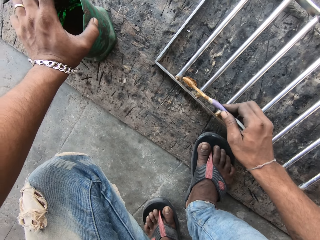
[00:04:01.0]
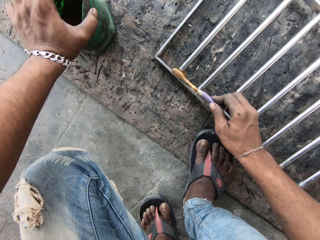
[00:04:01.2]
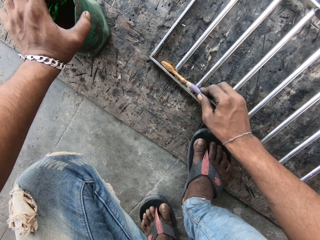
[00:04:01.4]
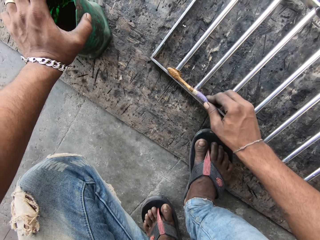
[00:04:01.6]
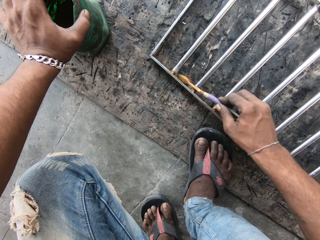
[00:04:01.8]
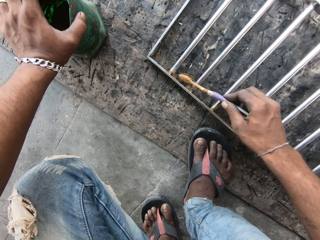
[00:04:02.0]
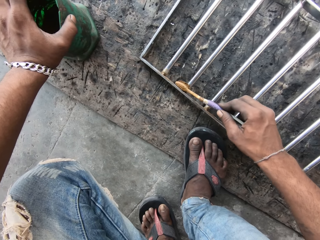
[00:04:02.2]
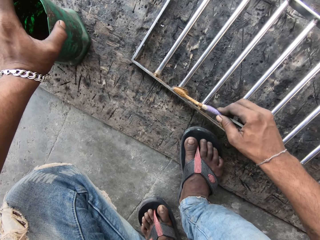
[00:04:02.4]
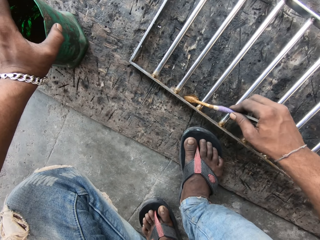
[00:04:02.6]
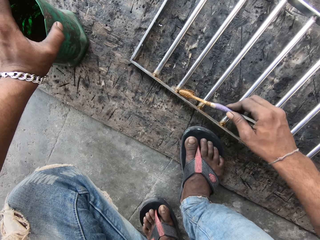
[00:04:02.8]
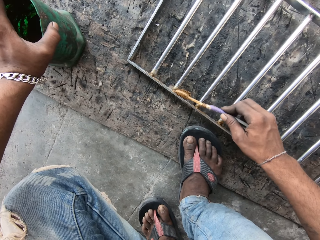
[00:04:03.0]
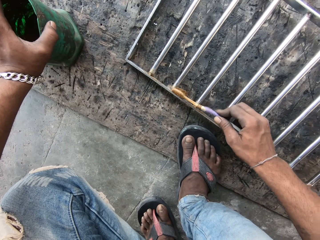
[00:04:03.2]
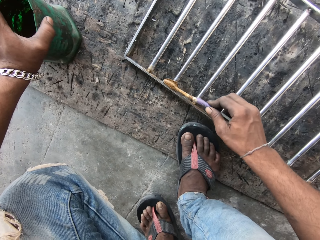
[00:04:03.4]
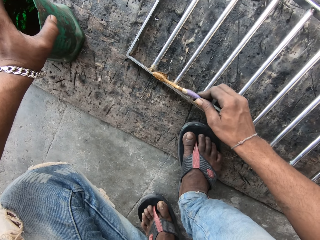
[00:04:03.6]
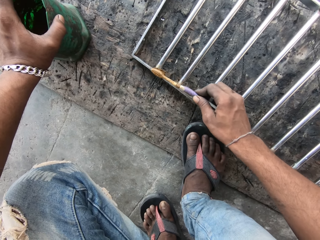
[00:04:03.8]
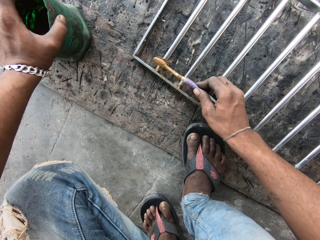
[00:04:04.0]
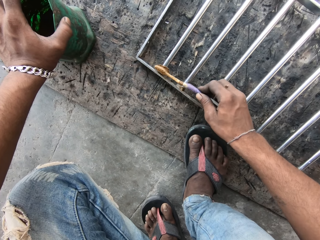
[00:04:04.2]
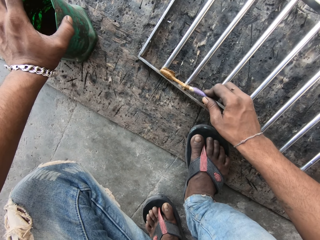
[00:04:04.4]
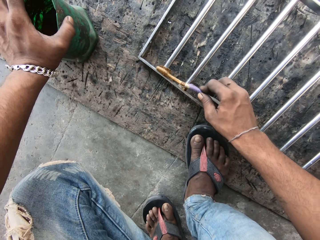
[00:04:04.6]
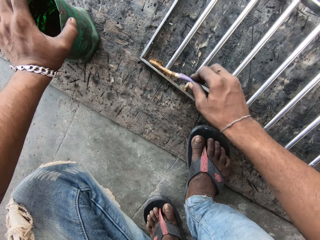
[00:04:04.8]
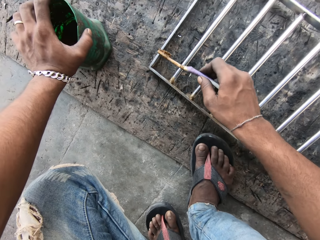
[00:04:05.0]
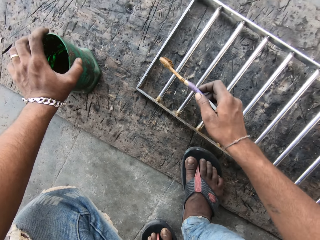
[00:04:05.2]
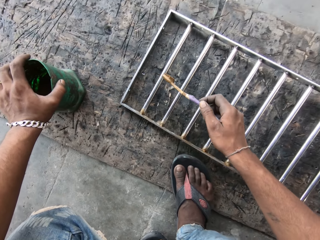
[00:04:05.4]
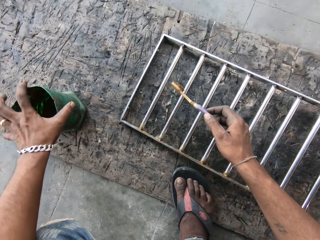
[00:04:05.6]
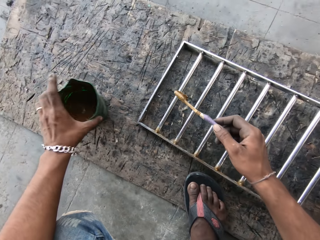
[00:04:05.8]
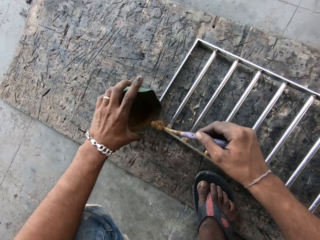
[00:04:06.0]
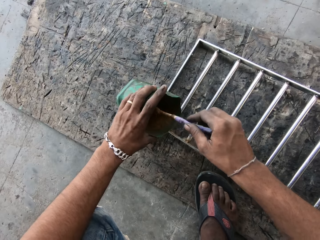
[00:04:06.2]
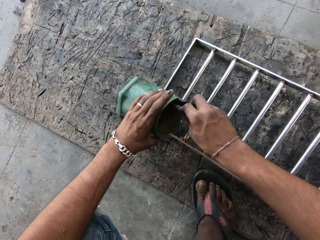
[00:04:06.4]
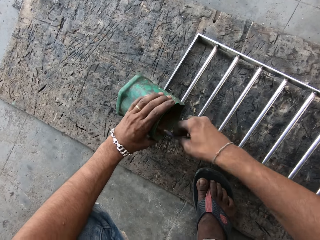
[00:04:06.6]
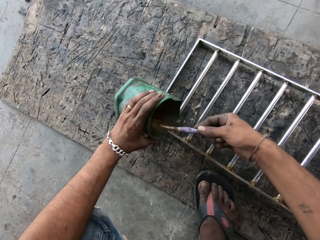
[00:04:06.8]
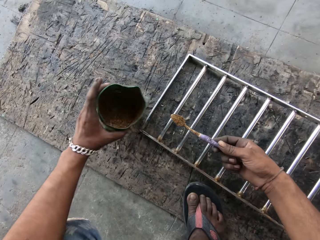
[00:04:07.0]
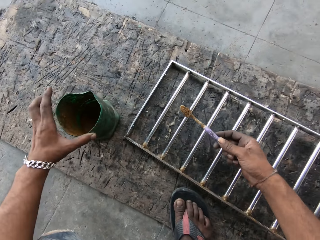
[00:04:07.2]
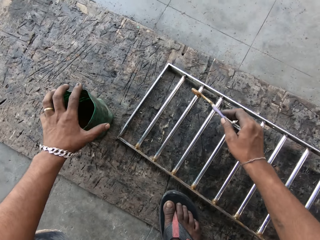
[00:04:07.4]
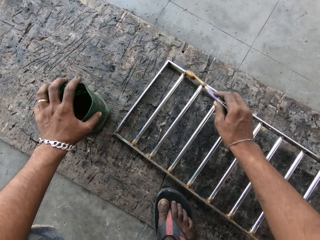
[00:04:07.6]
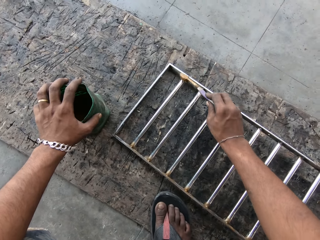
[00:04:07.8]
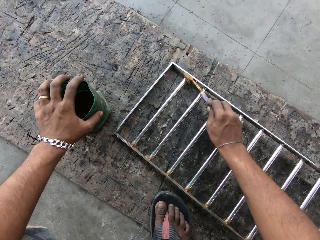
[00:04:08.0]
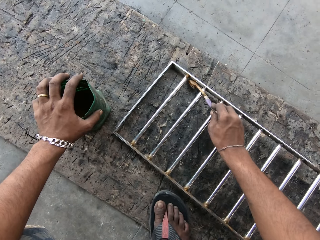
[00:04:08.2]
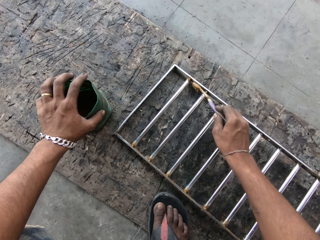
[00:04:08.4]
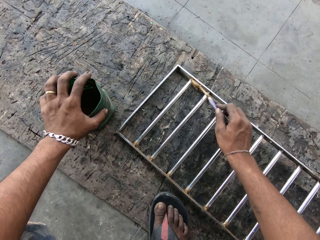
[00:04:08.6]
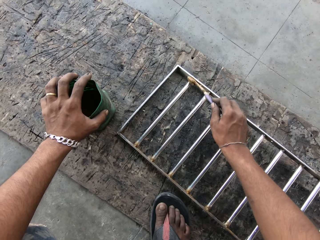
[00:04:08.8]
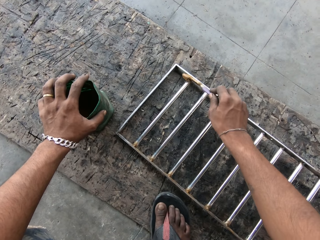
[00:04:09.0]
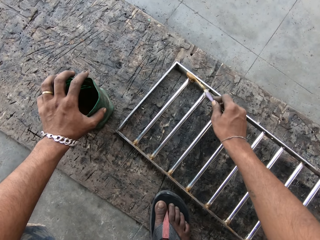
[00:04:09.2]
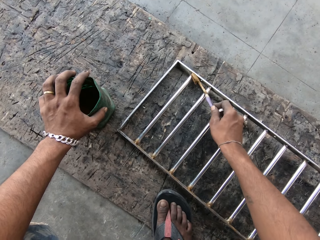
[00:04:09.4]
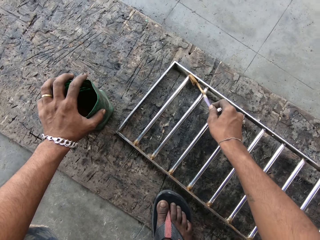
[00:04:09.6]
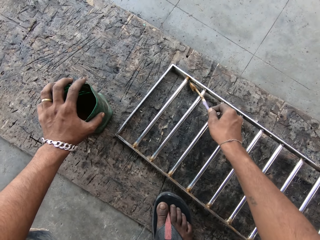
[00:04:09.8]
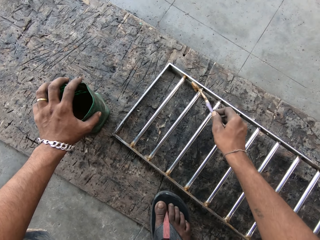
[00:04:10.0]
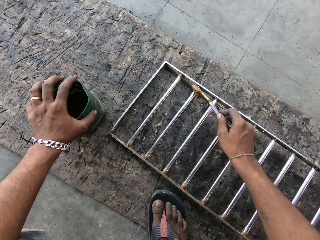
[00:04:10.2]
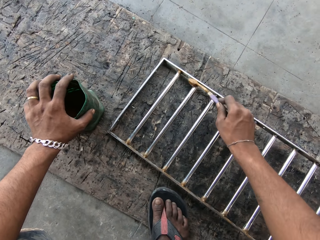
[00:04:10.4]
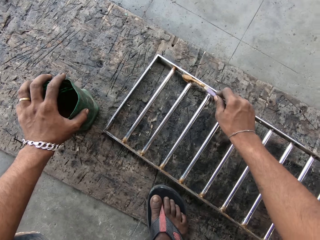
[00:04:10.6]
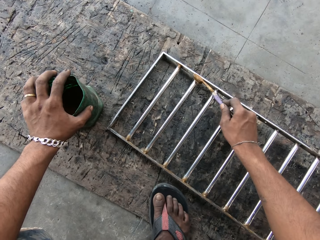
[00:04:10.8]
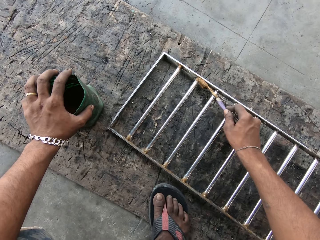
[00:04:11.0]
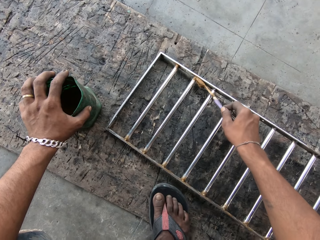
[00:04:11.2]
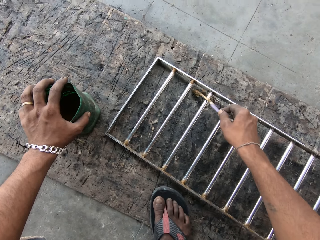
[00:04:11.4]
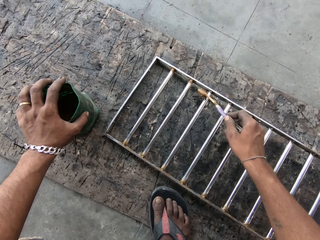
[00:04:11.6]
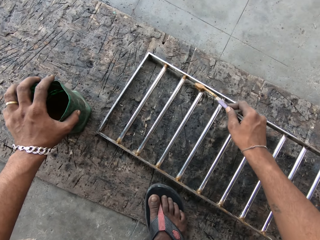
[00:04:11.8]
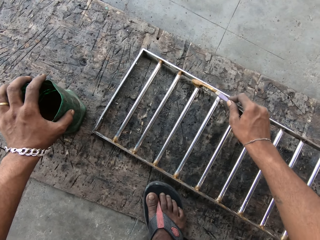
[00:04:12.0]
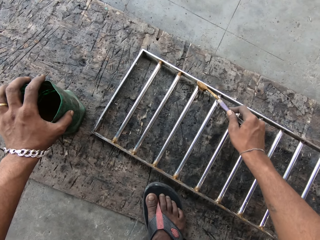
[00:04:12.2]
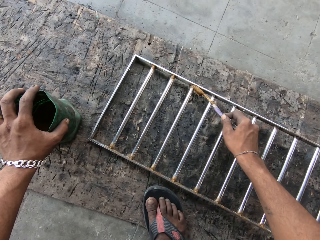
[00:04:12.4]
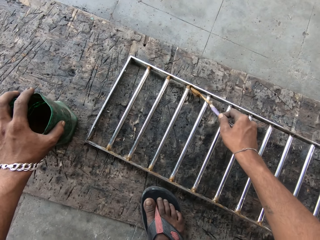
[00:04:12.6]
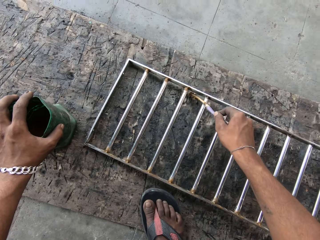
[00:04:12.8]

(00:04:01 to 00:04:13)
The camera wearer bends the container of flux with his left hand. He moves the container. He dips the toothbrush into the container of flux with his right hand. He removes the toothbrush from the container of flux in his left hand with his right hand. He drops the container of flux on the floor with his left hand. He puts his left hand on the container of flux. He applies flux from the toothbrush on the metallic baluster with his right hand.

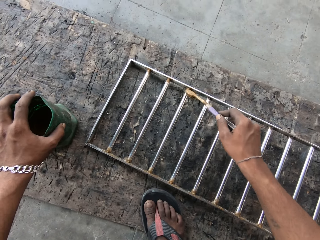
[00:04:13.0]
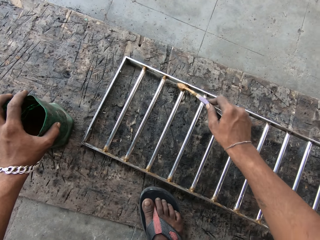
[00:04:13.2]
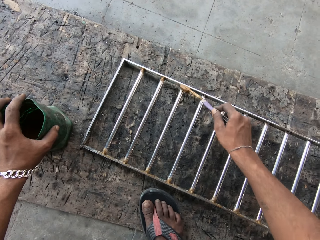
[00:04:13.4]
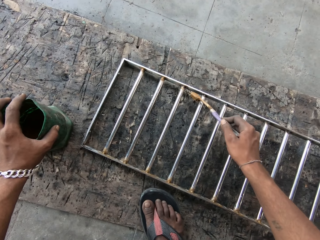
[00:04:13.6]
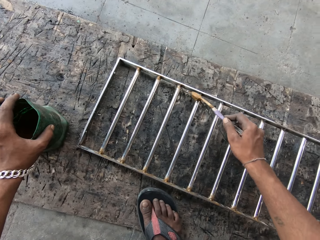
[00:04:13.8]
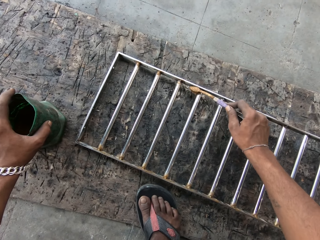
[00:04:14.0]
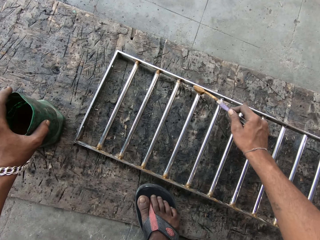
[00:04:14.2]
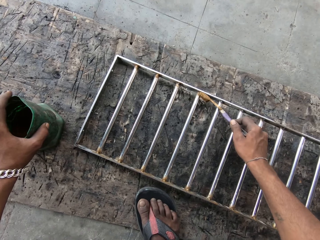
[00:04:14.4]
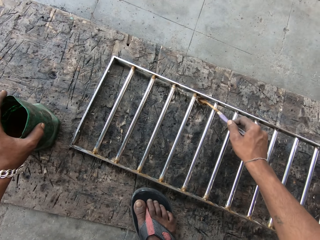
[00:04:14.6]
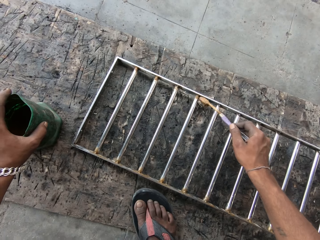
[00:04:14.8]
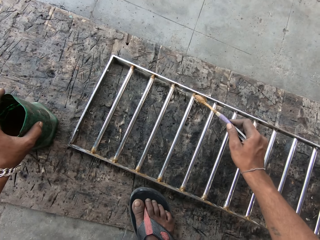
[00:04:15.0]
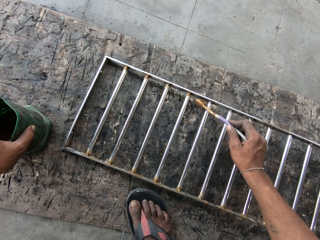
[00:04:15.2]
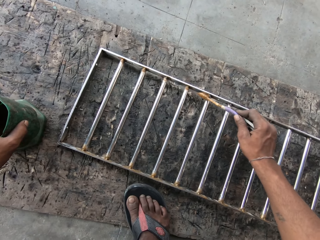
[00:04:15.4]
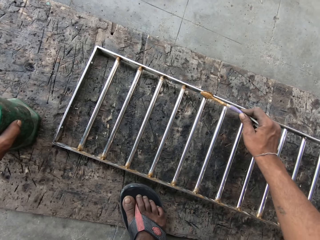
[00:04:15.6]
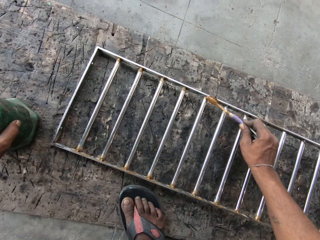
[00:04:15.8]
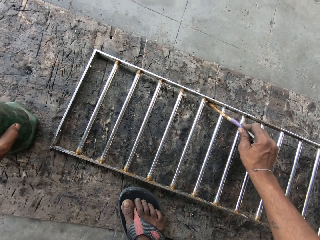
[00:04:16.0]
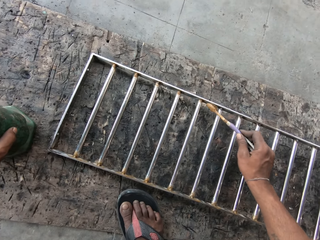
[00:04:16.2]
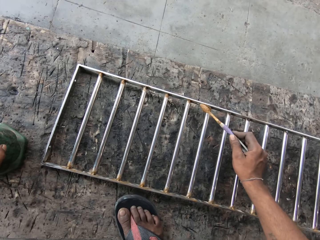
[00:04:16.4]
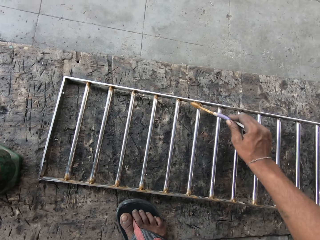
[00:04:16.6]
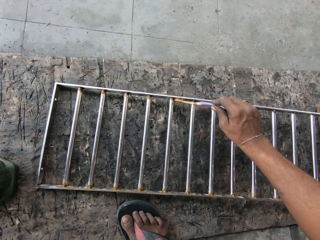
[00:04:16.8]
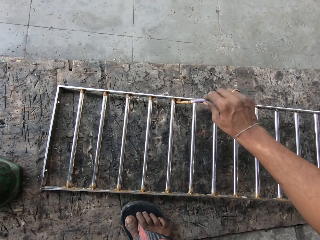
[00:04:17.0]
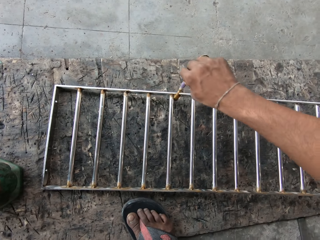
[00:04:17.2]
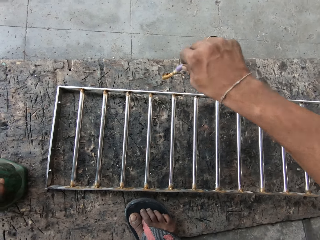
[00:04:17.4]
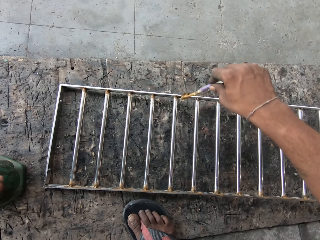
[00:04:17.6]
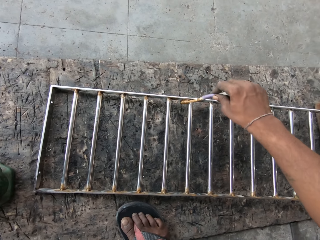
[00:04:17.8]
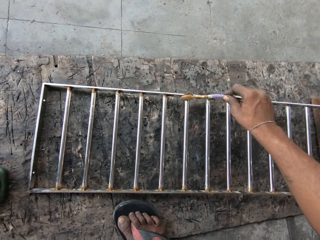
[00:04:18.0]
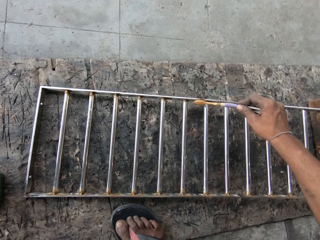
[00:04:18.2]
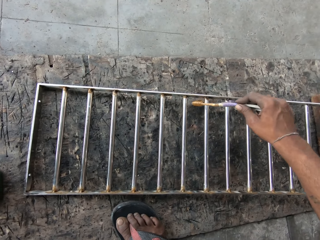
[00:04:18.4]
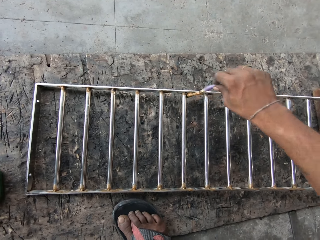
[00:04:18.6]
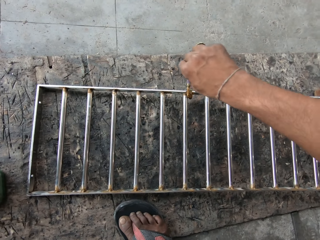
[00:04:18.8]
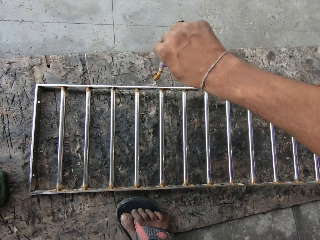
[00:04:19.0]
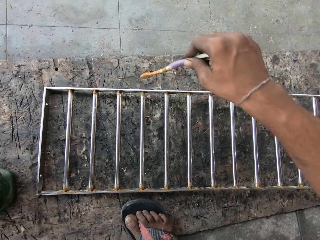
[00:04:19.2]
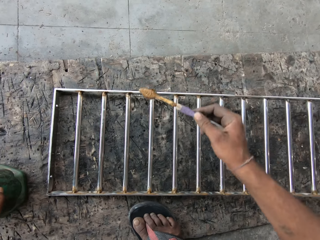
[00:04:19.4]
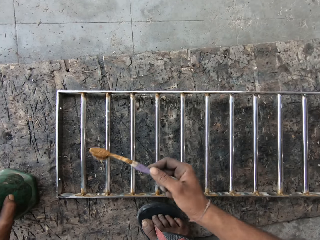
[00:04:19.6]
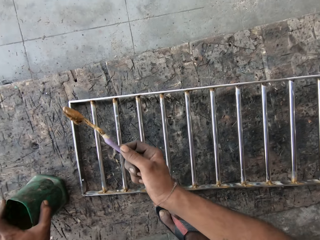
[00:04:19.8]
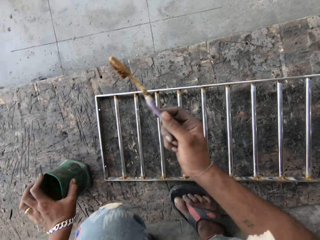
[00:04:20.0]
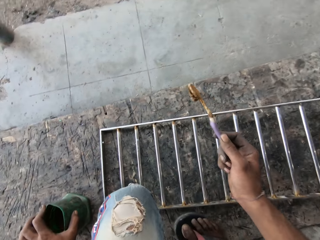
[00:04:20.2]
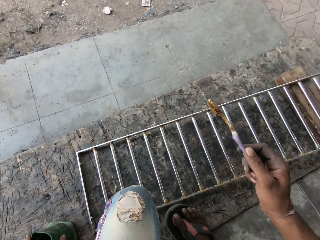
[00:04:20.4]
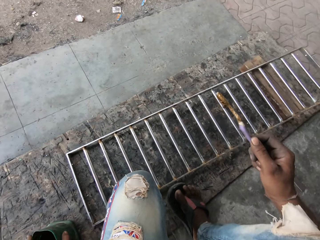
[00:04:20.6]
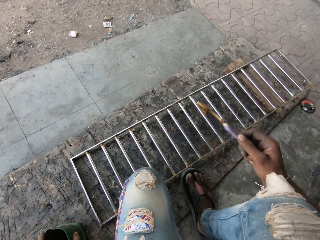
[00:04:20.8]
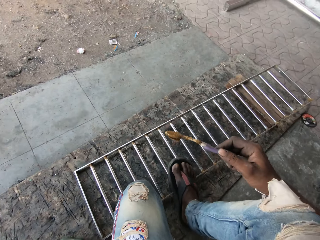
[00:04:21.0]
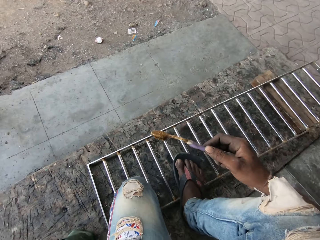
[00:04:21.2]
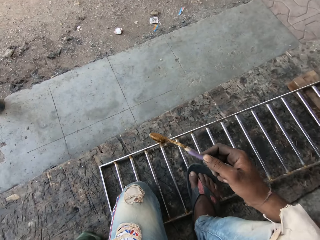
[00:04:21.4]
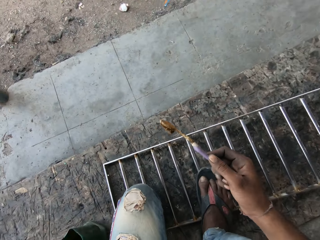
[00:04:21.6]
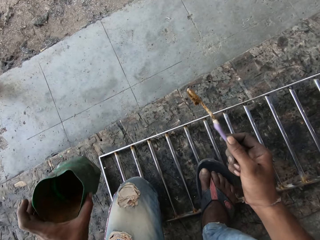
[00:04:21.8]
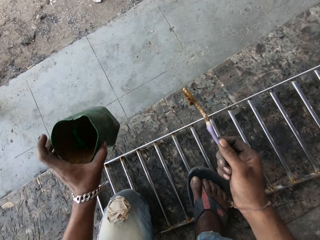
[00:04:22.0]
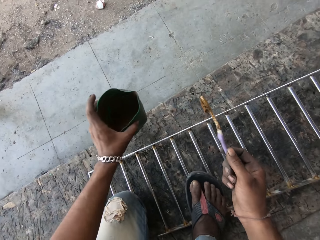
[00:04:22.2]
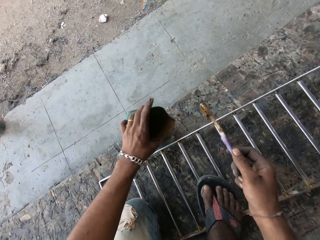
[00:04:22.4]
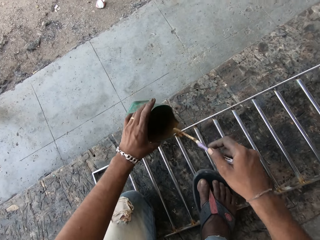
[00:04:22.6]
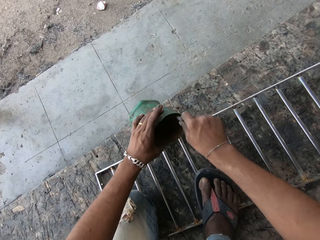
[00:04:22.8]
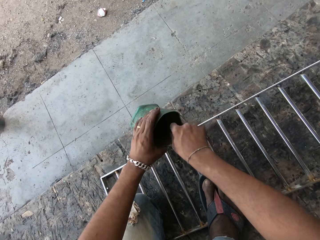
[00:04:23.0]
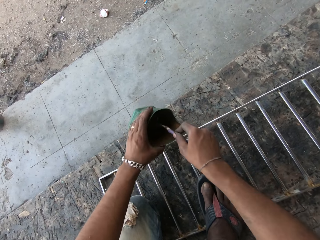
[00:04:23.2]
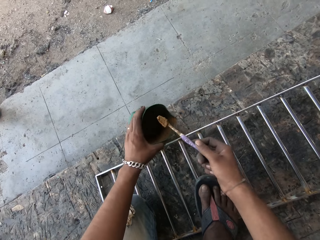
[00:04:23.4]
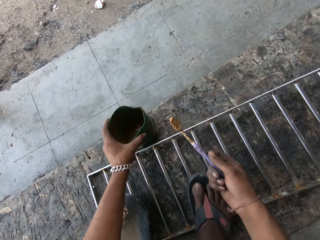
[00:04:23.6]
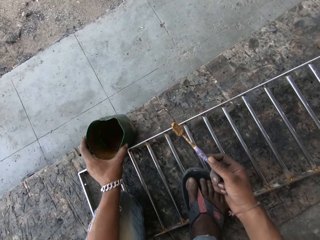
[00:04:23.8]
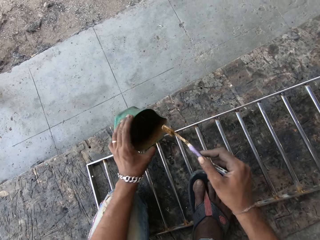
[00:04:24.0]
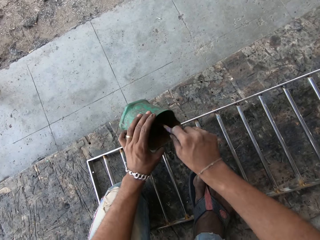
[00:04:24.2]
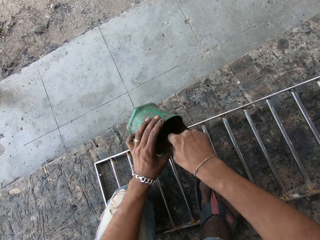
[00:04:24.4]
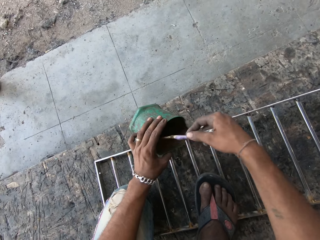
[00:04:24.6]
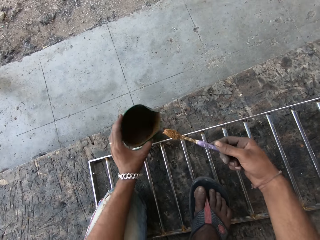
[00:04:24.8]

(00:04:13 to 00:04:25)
The camera wearer puts his right foot on the metallic baluster. He takes the container of flux from the floor with his left hand. He dips the toothbrush into the container of flux with his right hand. He removes the toothbrush from the container of flux in his left hand with his right hand. He dips the toothbrush into the container of flux with his right hand.
